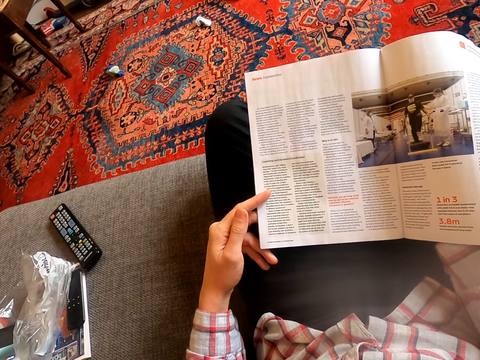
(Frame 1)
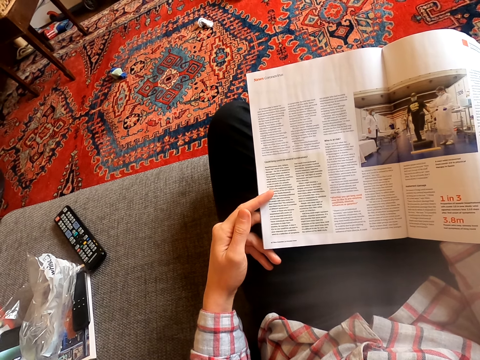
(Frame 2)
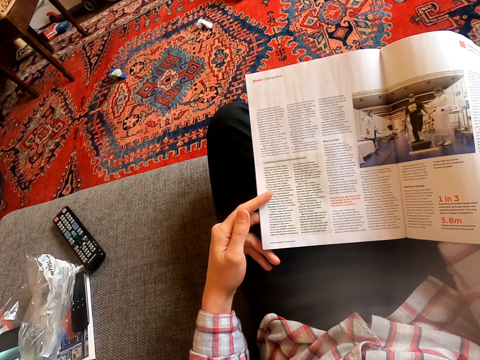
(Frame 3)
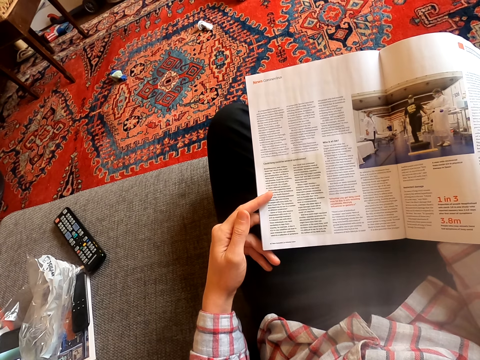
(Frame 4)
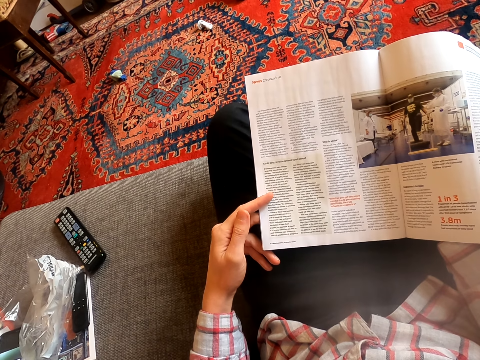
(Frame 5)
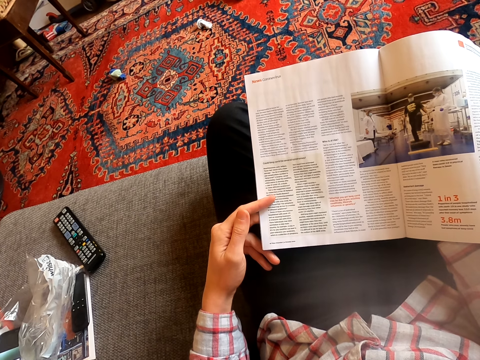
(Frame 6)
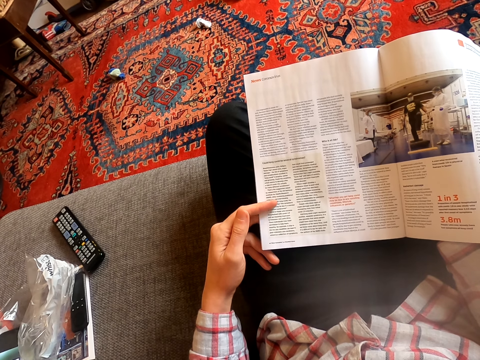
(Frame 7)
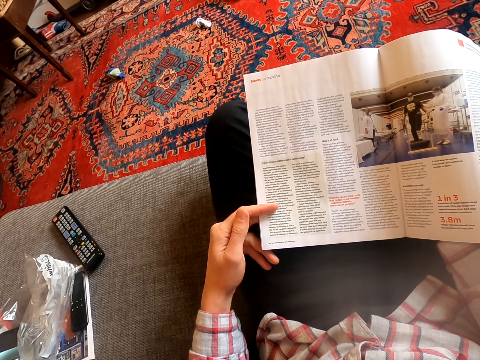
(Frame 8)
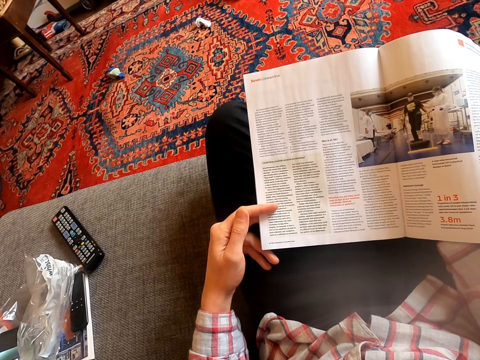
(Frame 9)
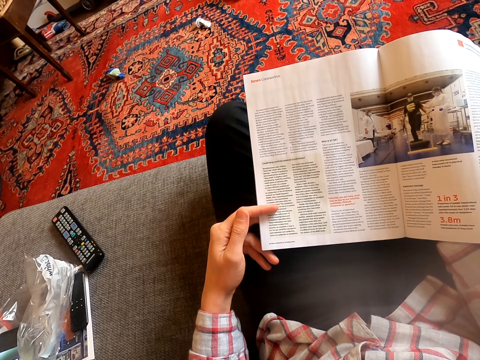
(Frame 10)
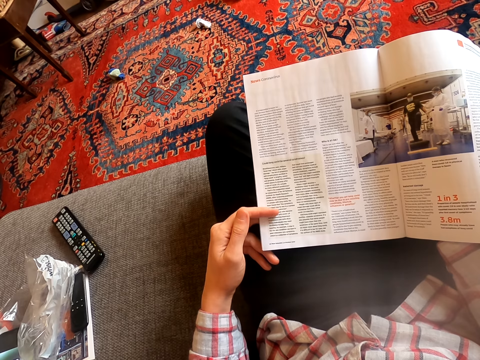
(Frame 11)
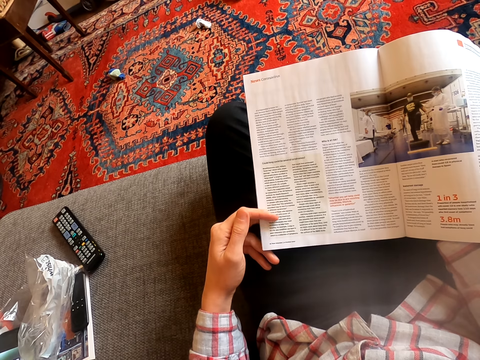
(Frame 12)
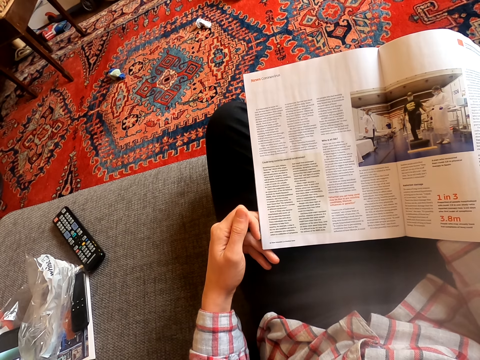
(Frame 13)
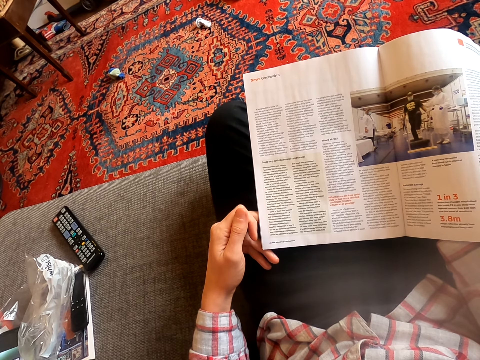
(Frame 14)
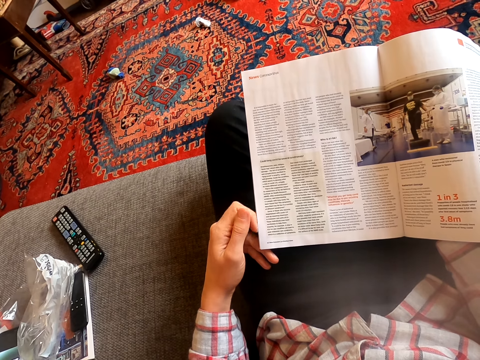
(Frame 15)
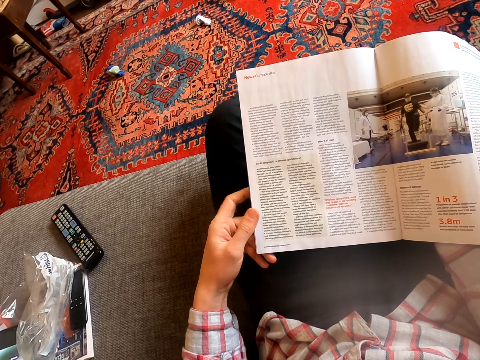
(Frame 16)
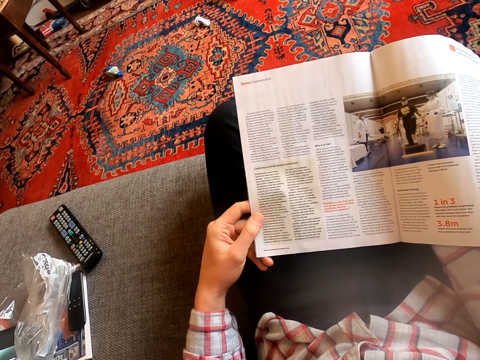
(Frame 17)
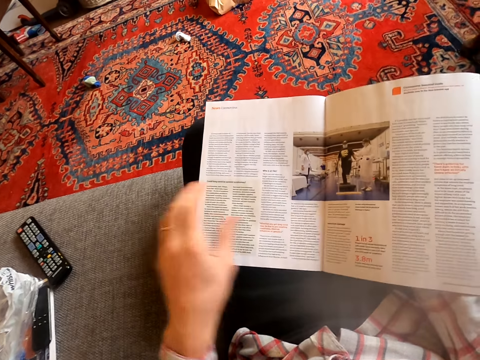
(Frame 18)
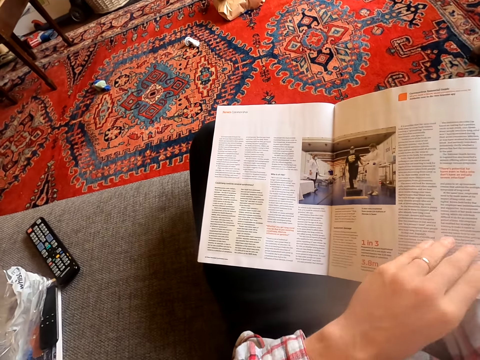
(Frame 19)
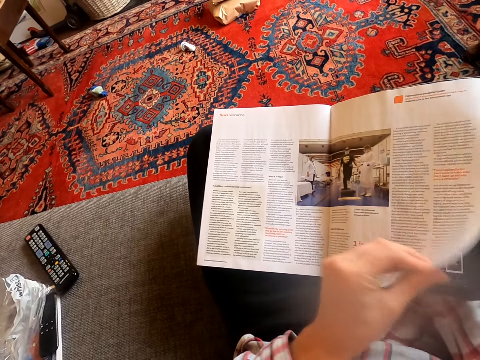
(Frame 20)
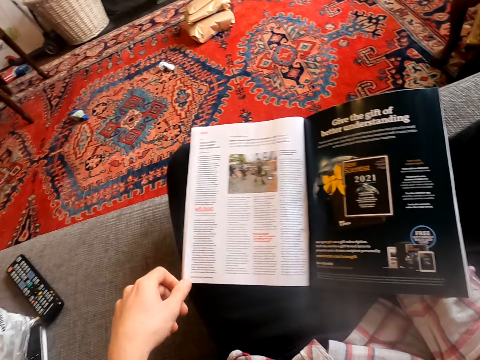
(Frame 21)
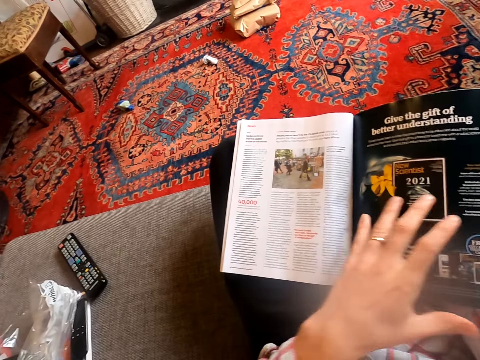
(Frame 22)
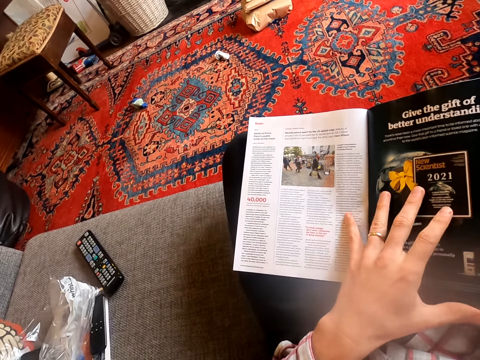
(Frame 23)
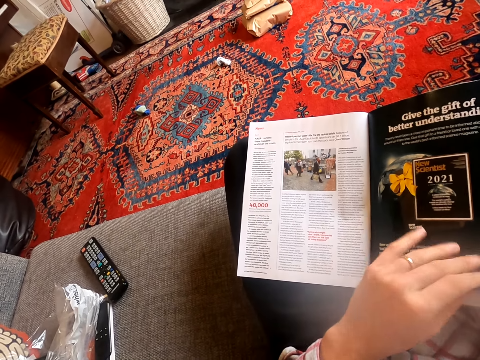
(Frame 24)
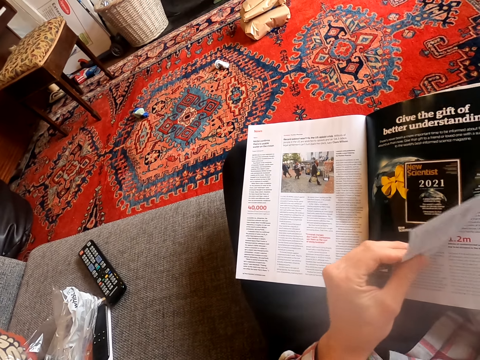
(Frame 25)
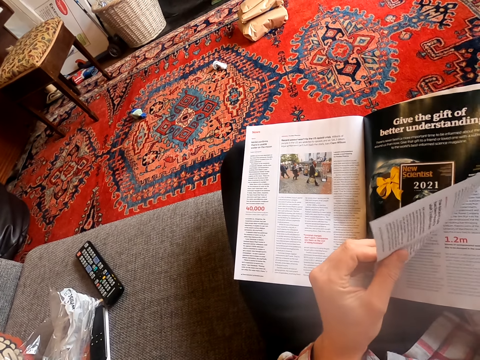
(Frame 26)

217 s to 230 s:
The camera wearer holds a book. They open the book. They flip to another page of the magazine and read the magazine.

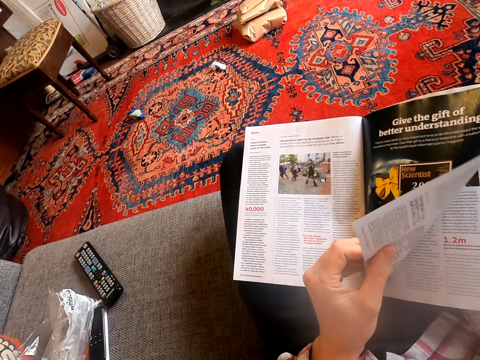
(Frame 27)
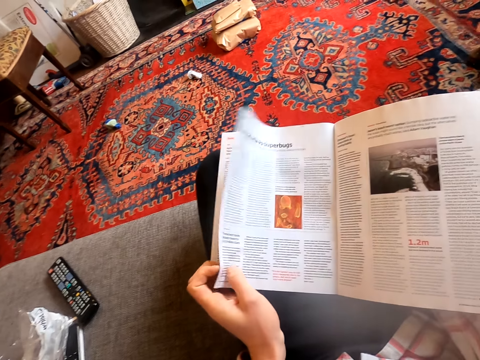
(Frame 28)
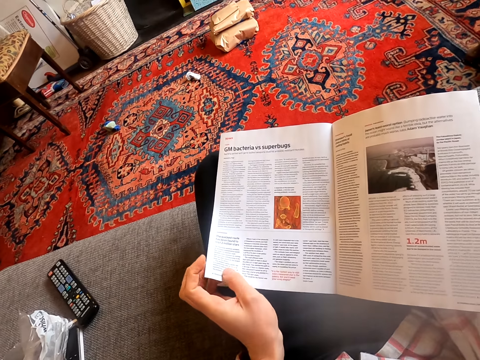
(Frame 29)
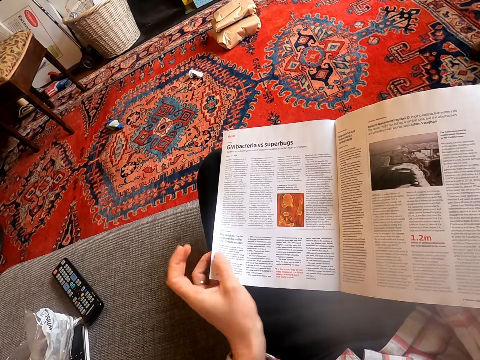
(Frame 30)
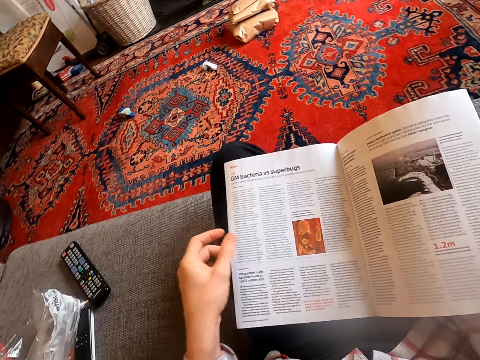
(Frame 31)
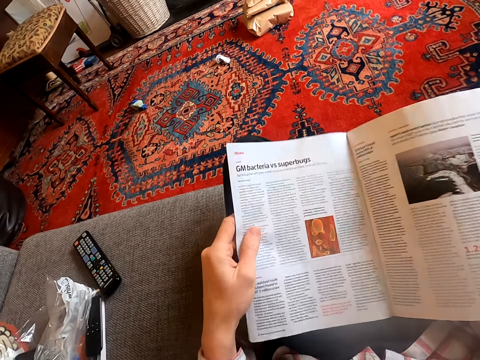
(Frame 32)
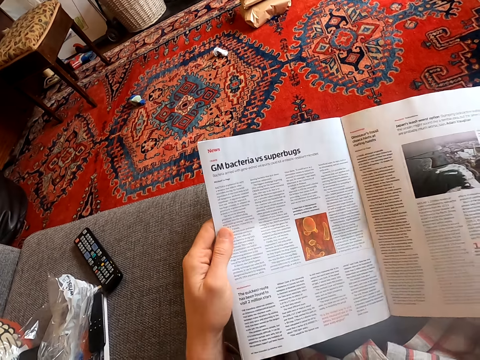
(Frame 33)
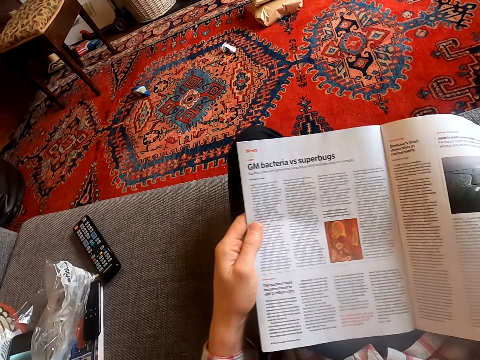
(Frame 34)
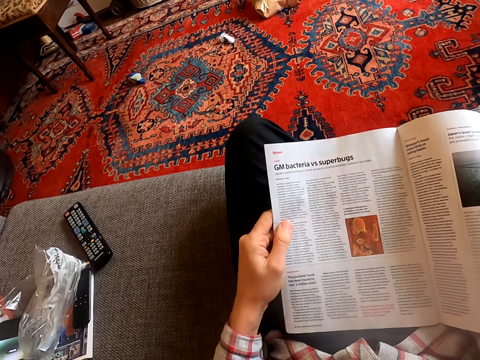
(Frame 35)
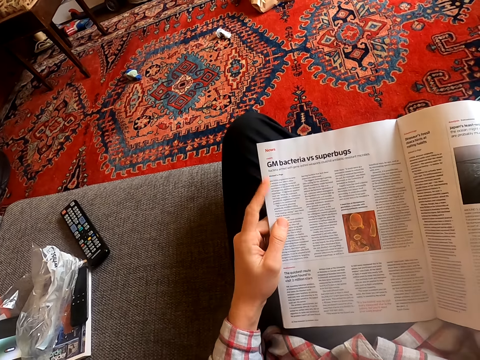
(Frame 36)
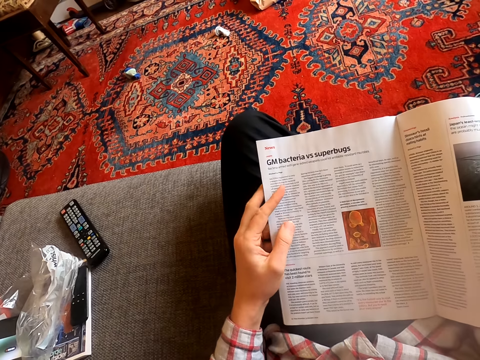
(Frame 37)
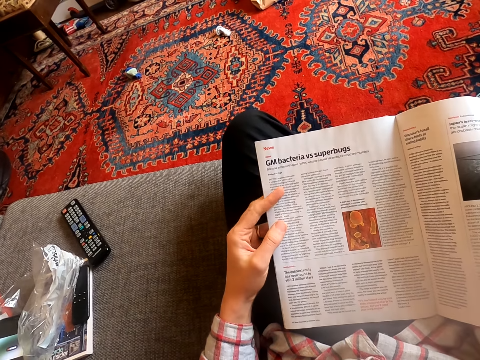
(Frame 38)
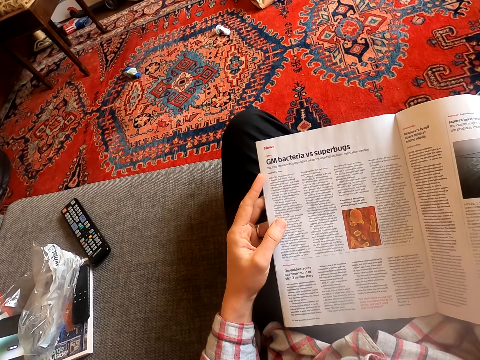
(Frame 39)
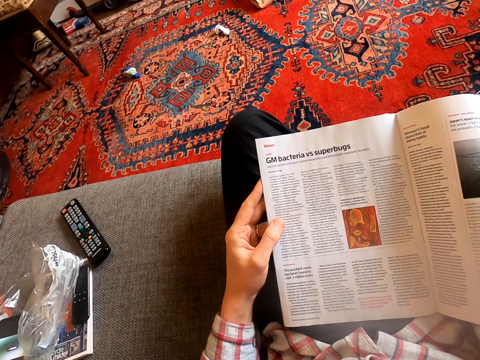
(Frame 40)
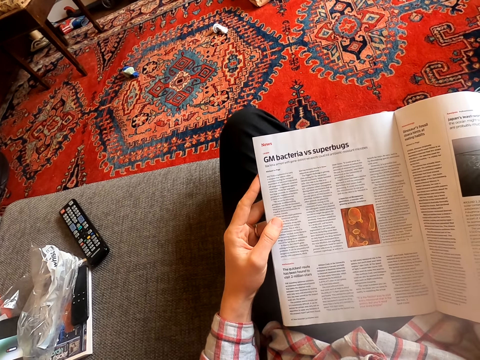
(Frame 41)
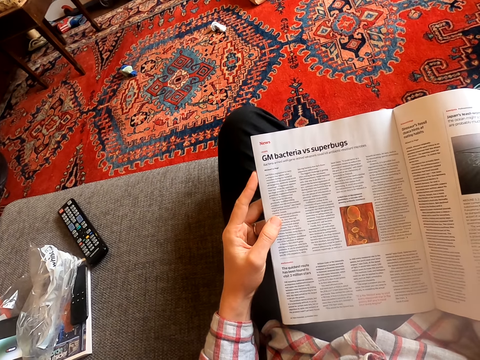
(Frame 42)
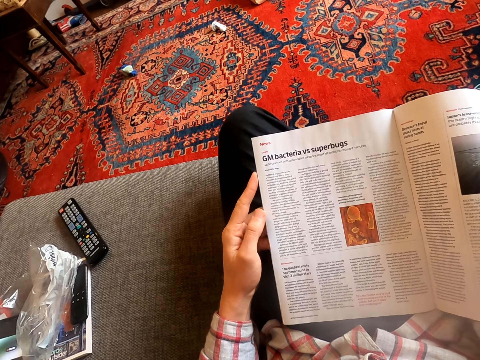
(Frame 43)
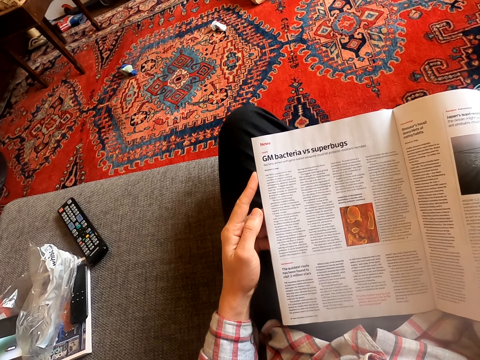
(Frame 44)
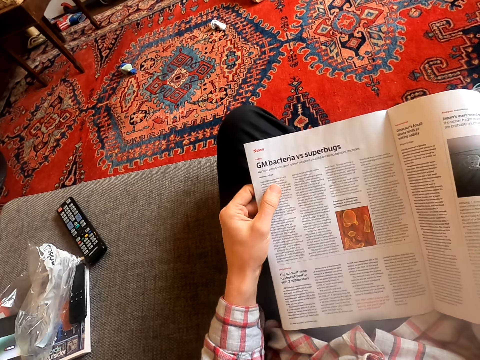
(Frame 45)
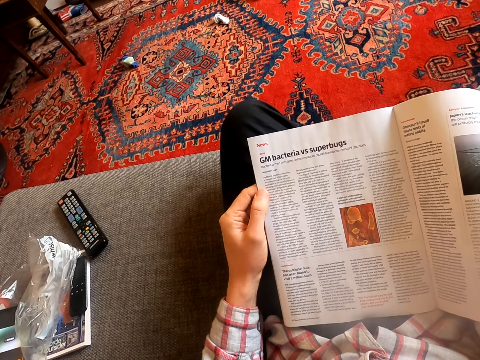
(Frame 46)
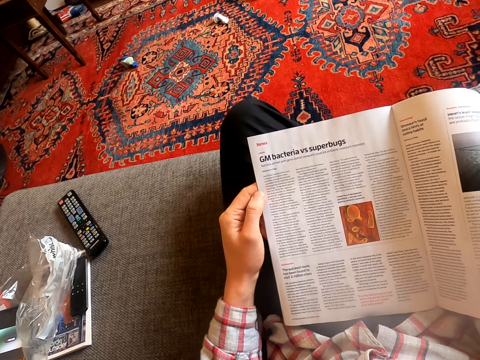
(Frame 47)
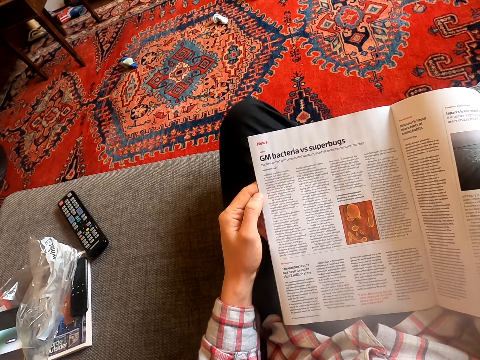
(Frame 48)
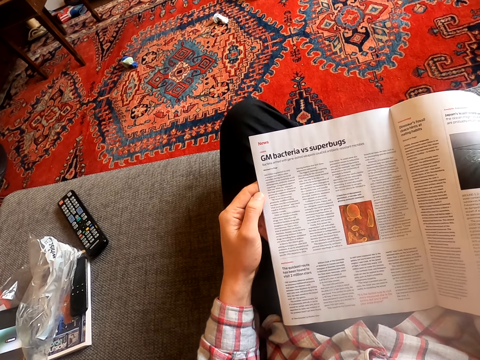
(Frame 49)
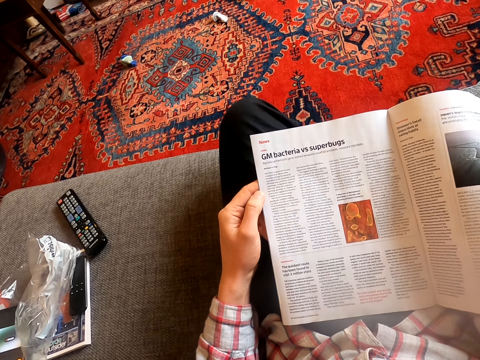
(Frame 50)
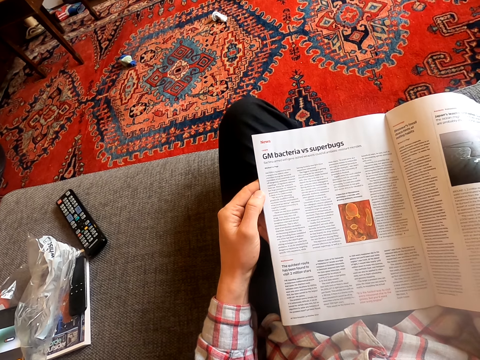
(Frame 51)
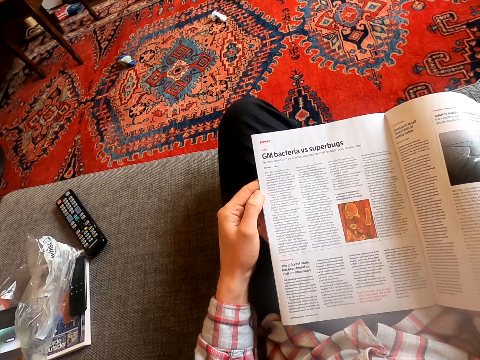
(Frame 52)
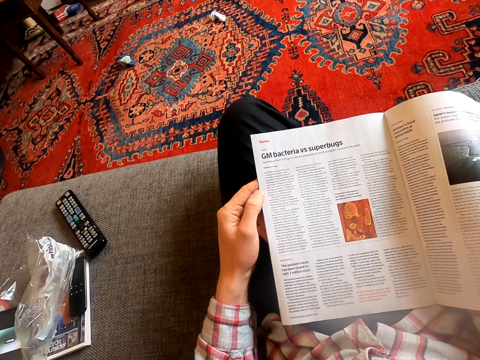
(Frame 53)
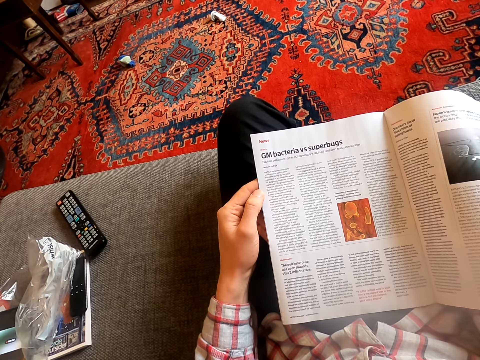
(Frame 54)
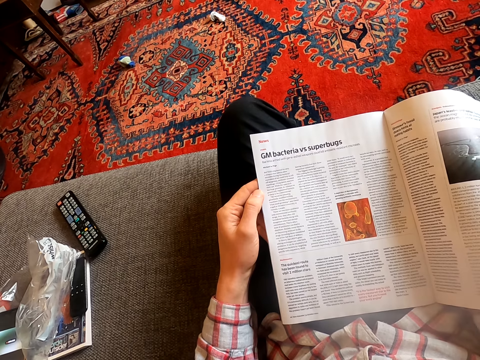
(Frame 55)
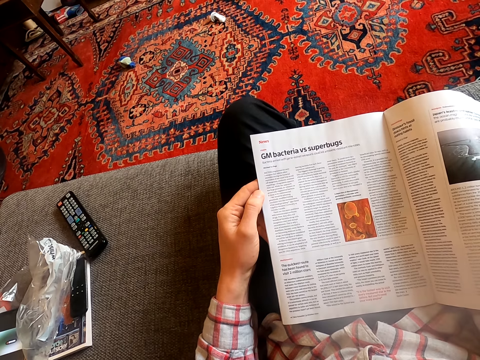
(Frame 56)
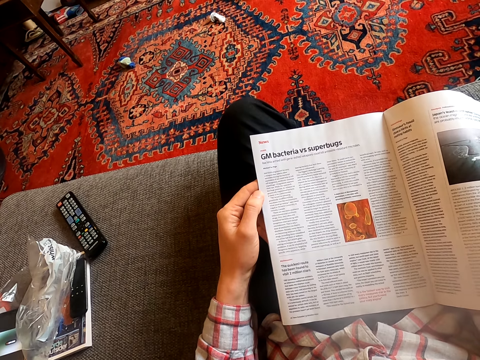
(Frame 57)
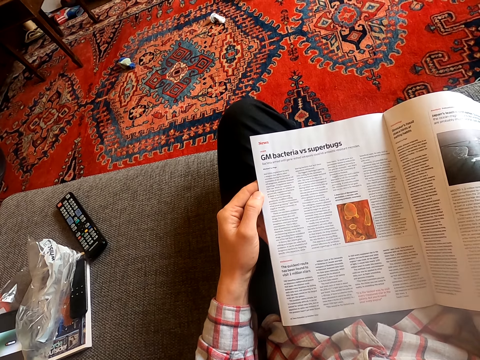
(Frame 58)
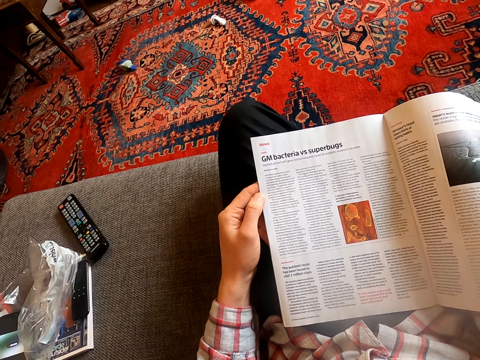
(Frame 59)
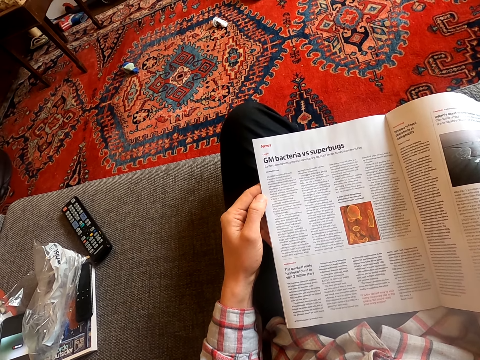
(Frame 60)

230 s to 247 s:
The camera wearer flips to another page of the magazine and reads the magazine. They hold a book and stare at the book. They hold the book and stare at the book.
